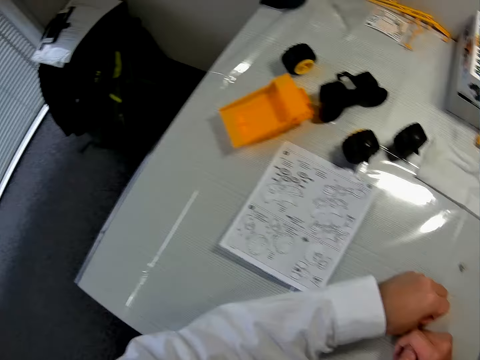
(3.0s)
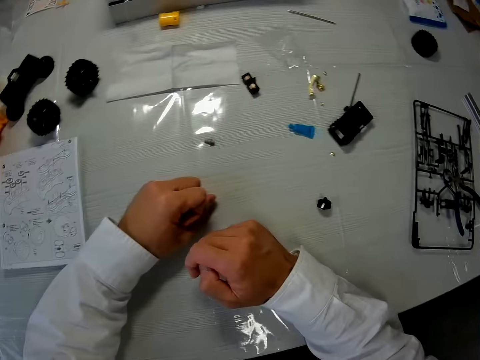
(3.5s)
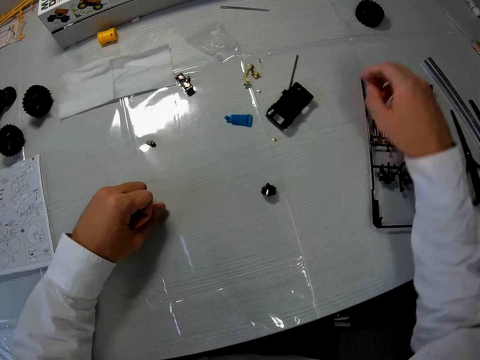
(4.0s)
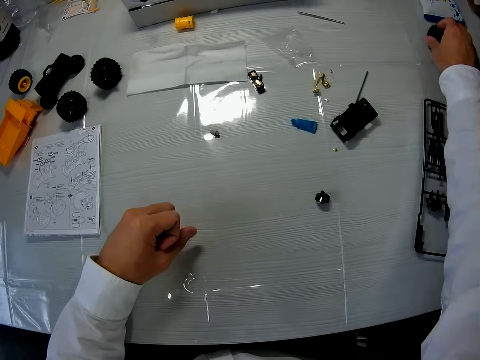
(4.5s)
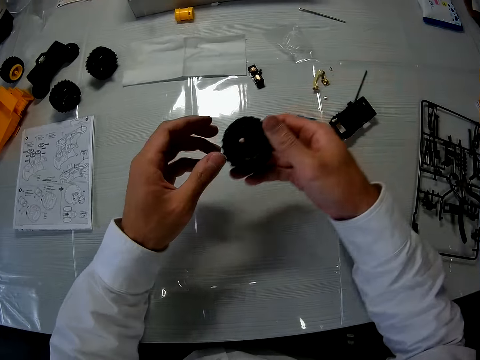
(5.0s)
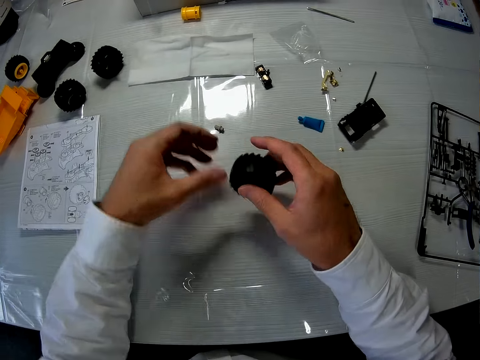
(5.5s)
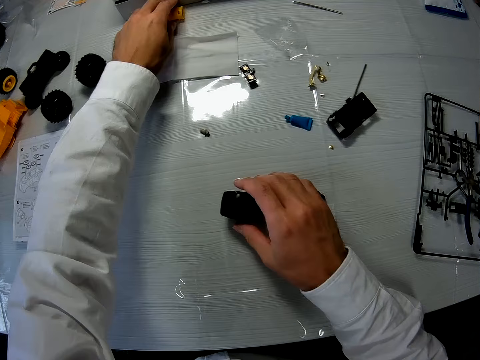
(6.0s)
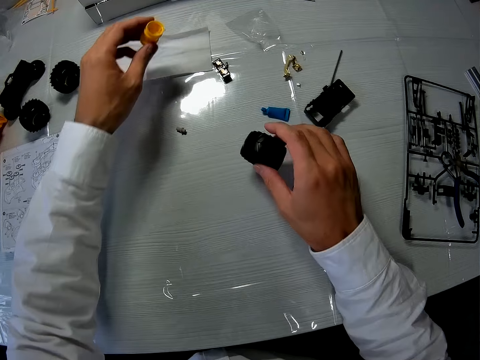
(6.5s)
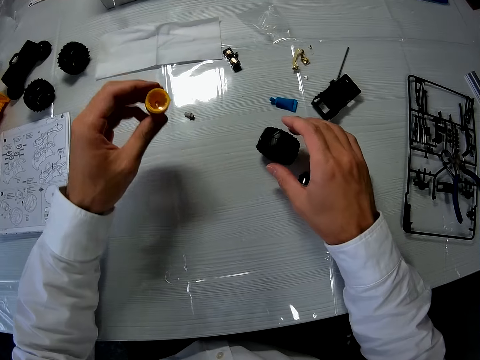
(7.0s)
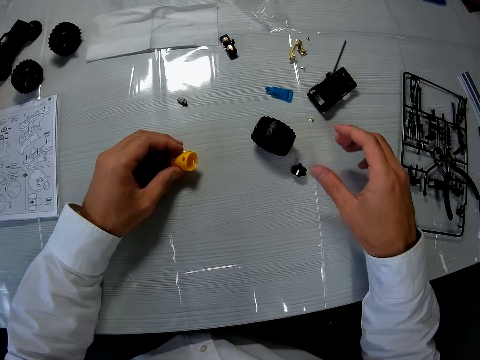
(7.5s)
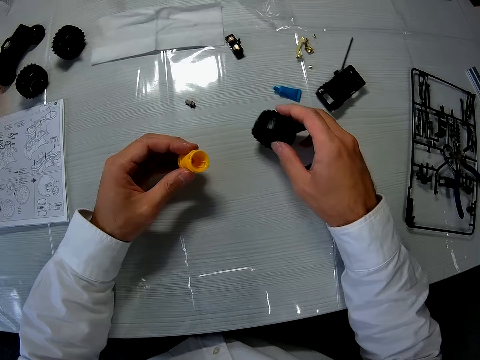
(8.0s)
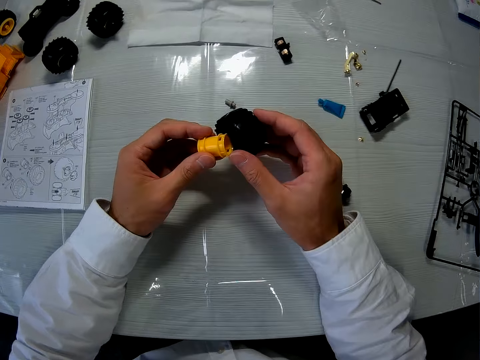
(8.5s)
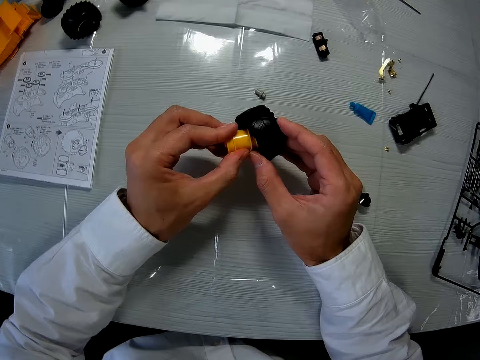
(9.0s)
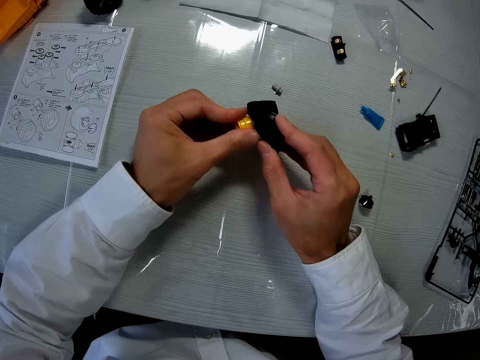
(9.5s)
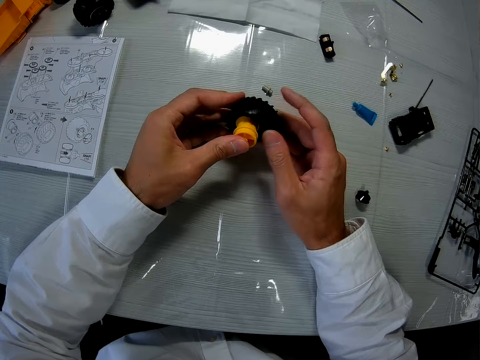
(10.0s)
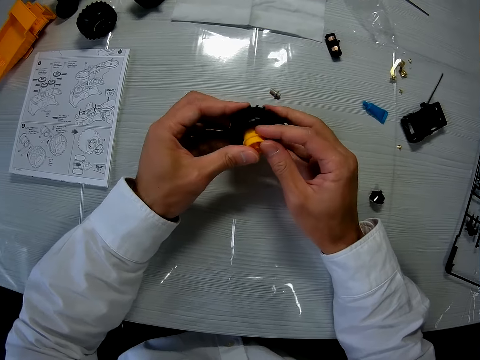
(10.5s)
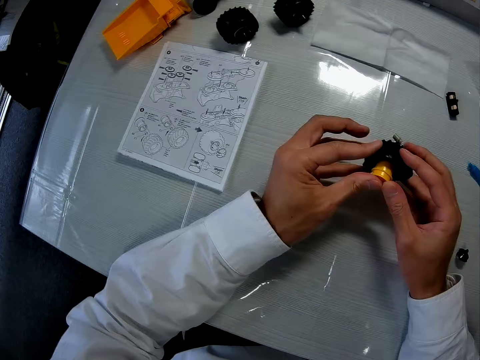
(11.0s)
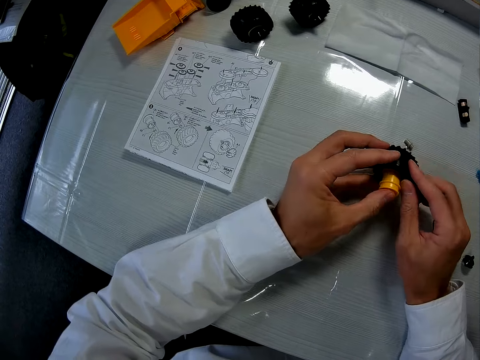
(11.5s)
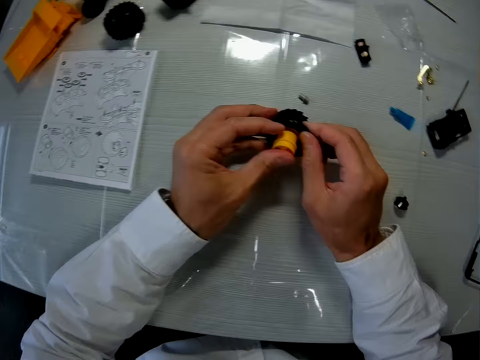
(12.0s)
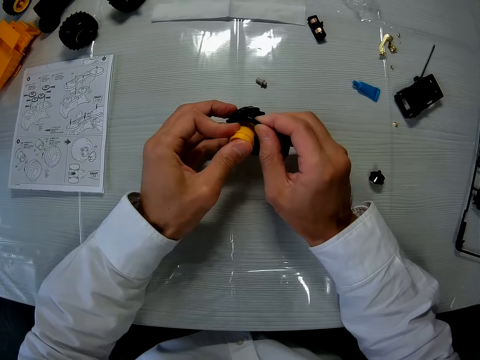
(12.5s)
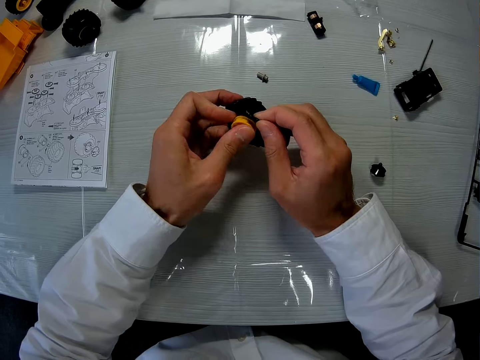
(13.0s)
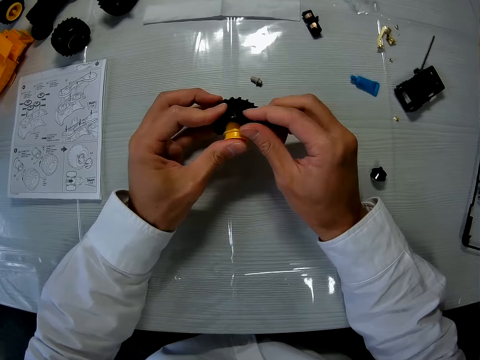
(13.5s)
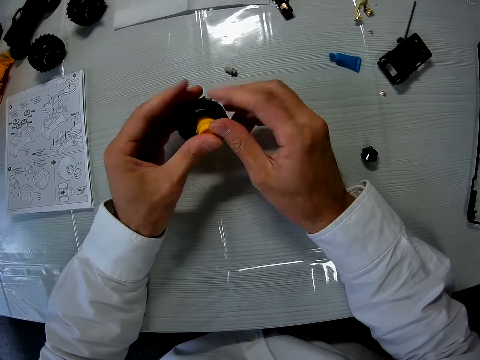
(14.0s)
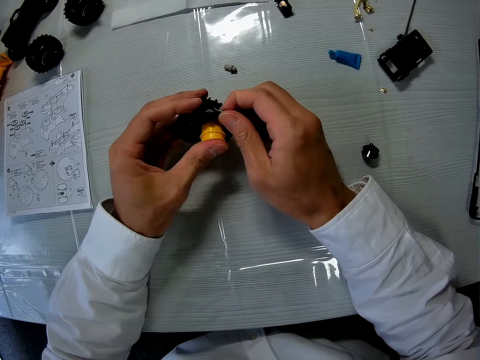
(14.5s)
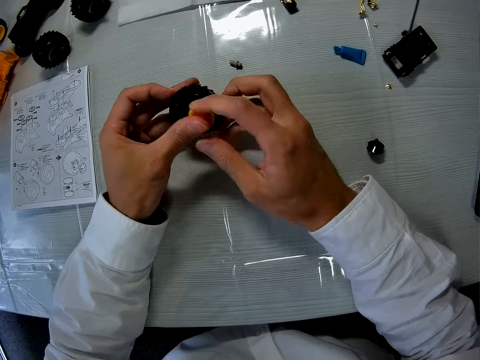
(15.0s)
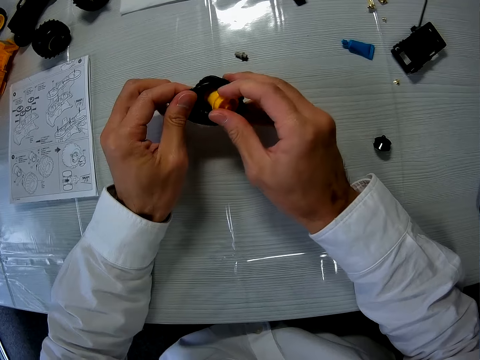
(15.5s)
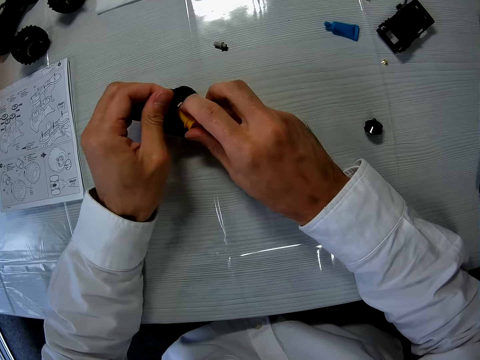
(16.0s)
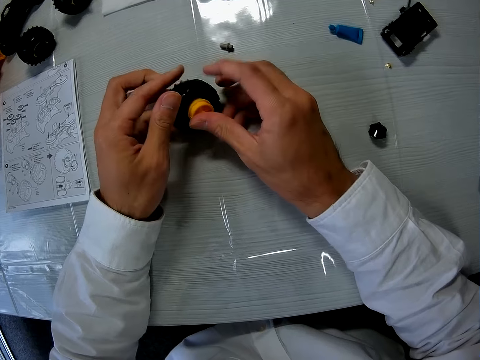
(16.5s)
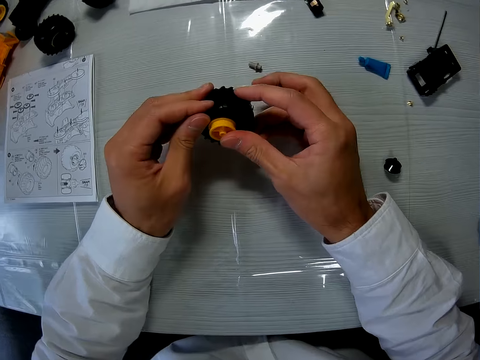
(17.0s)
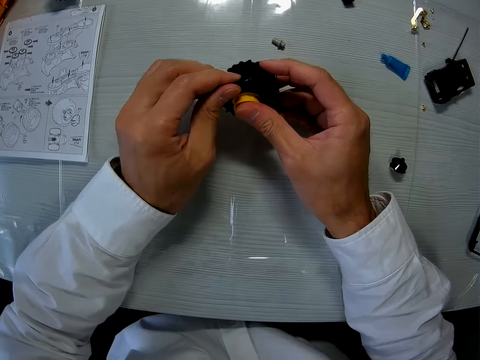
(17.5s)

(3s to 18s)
The camera wearer picks the specially designed off road tyre on the table. They pick the highwall beadlock on the table, put the specially designed off road tyre on the table, and pick the specially designed off road tyre on the table. They put the highwall beadlock in the specially designed off road tyre. They couple one of the wheels of the toy car.

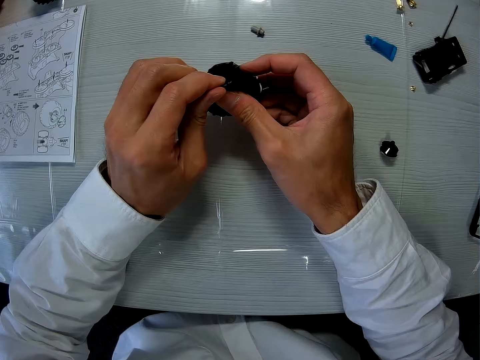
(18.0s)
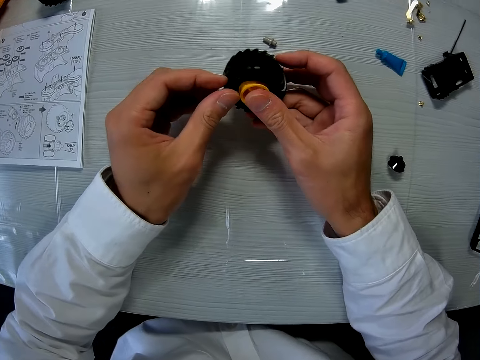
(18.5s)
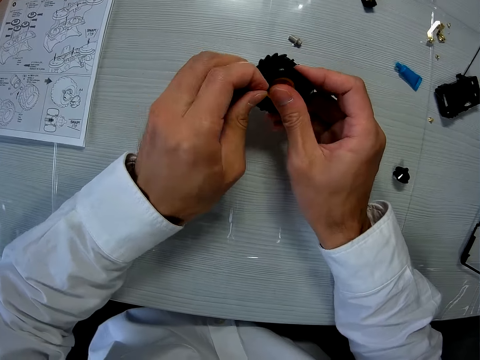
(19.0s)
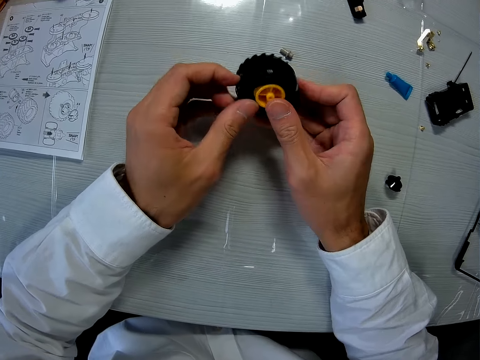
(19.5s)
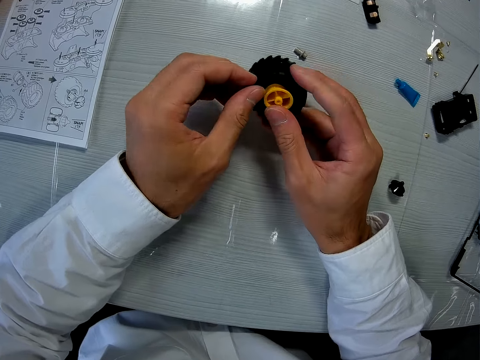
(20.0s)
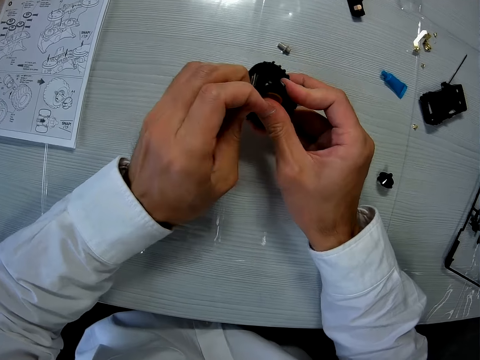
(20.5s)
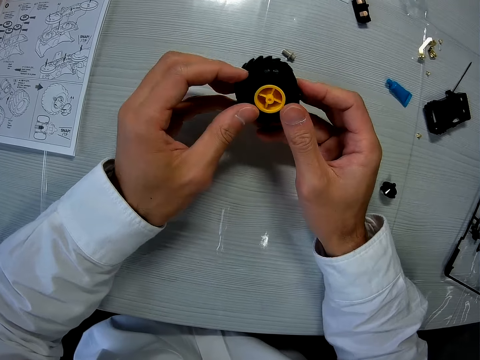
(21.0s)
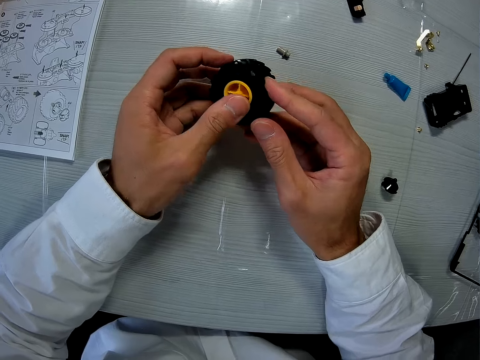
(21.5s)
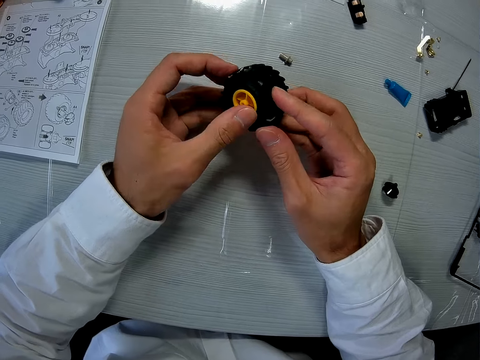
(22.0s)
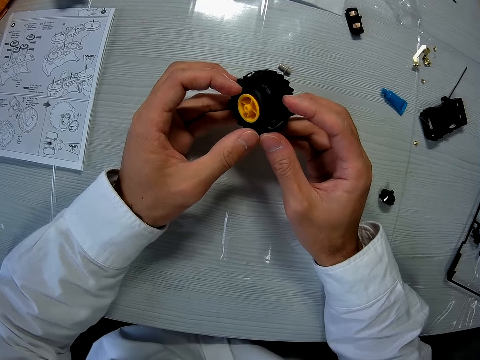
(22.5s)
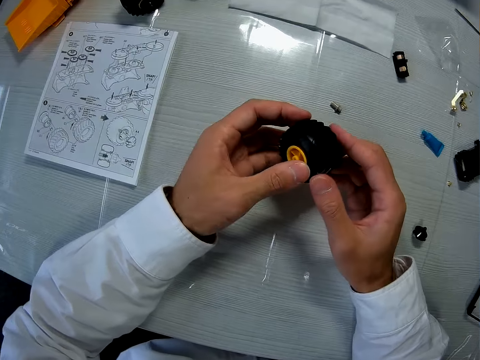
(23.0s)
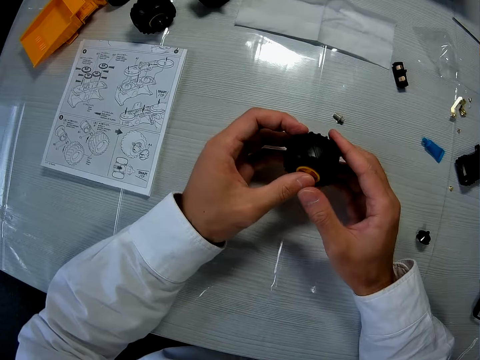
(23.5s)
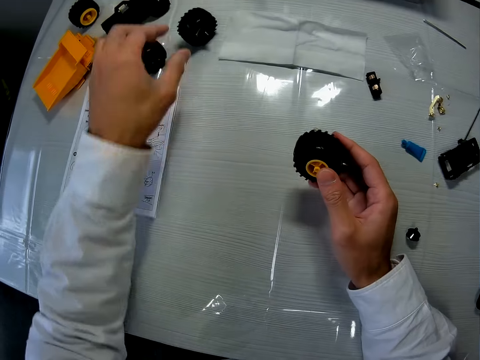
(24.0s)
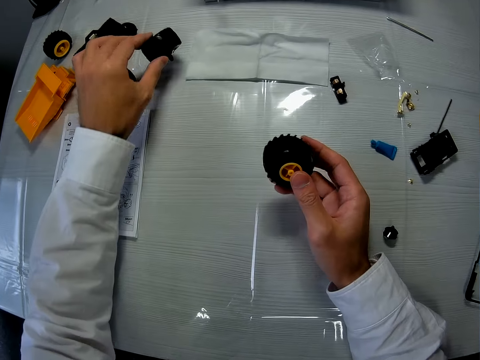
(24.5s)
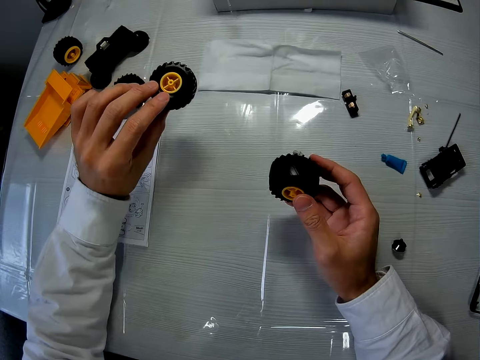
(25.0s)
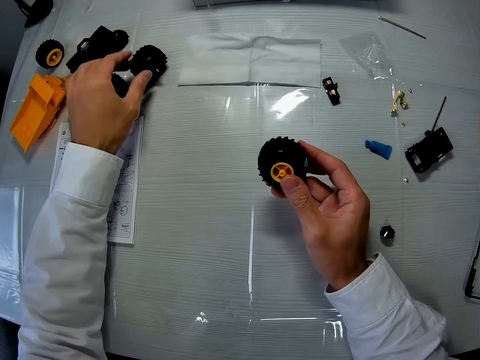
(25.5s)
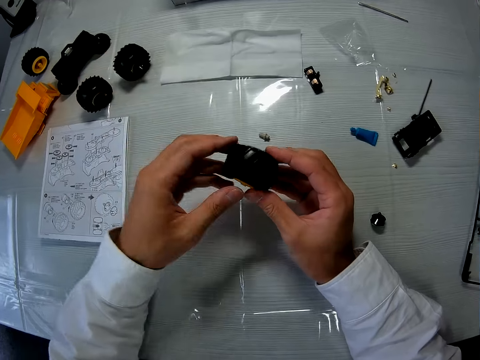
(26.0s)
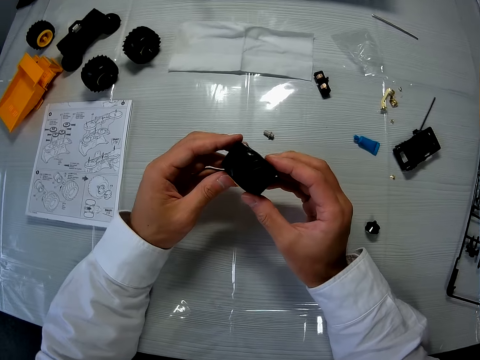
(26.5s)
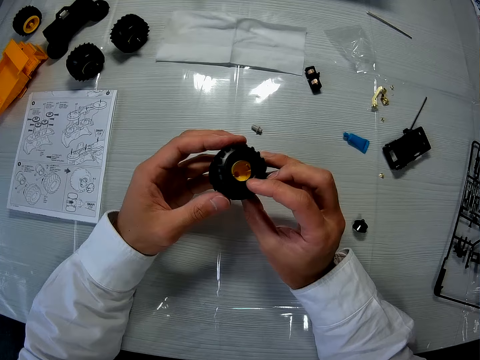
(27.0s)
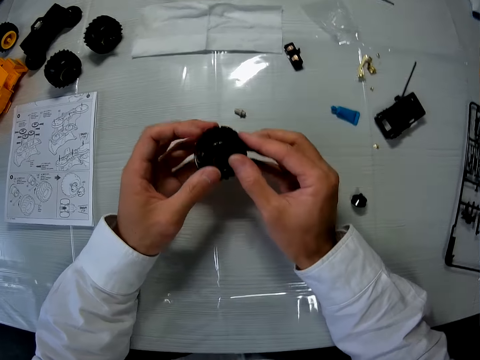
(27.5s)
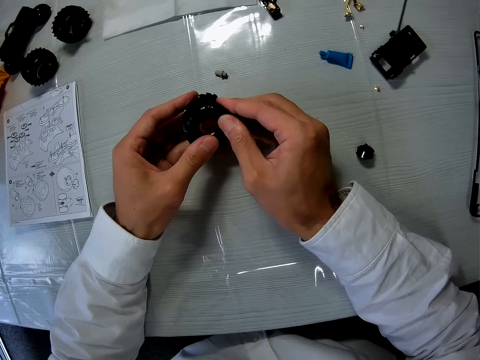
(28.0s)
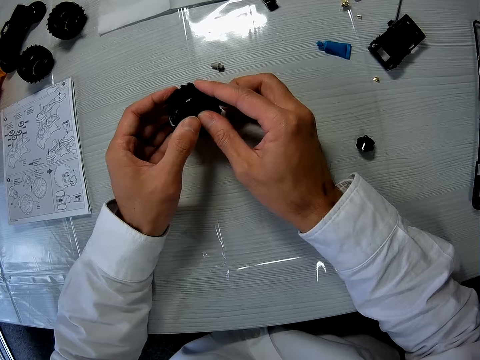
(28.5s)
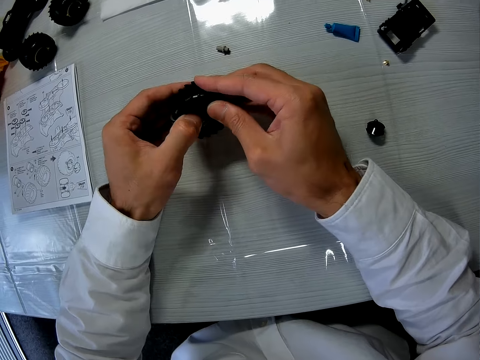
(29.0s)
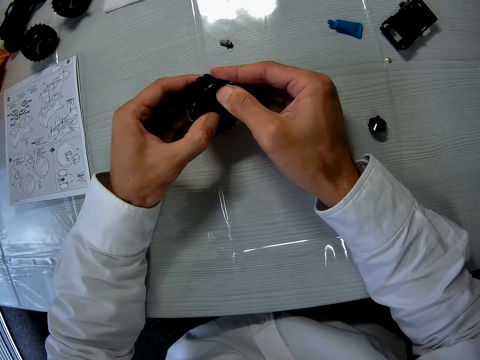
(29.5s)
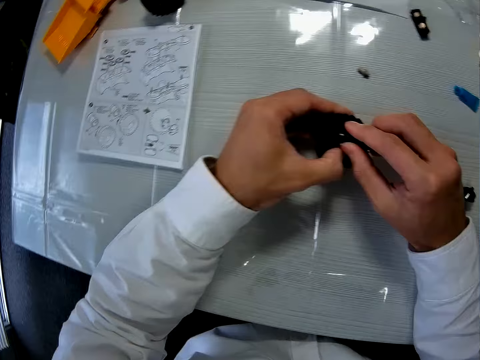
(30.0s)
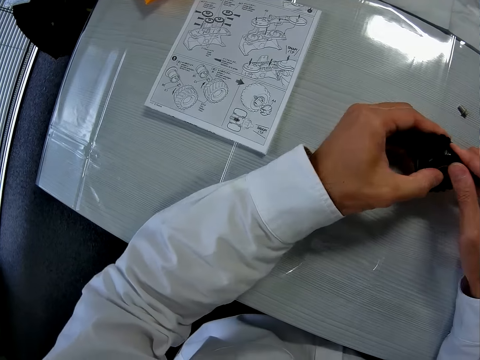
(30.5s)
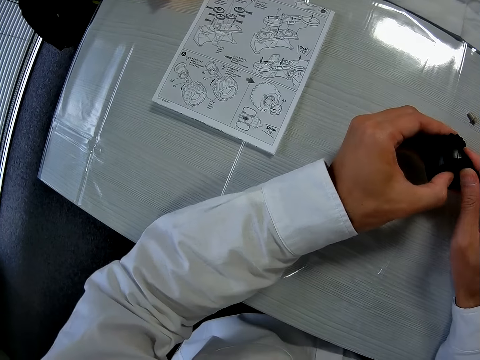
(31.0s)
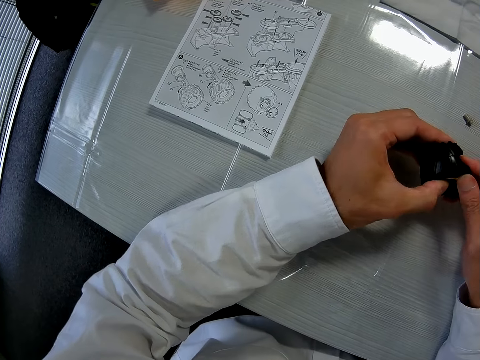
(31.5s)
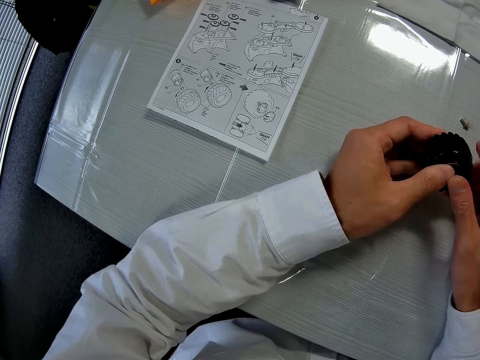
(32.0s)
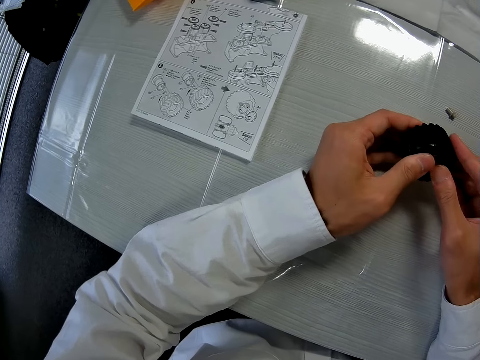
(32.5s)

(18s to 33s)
The camera wearer picks a specially designed off road tyre or wheel on the table. They drop the wheel on the table. They hold the specially designed off road tyre.
